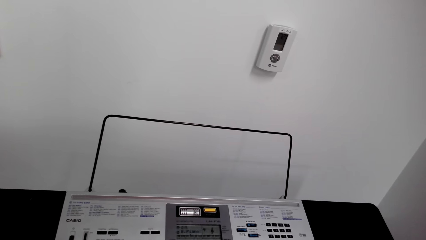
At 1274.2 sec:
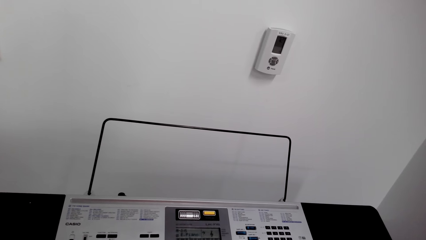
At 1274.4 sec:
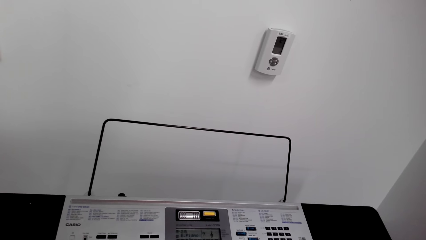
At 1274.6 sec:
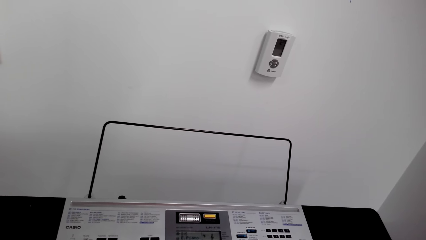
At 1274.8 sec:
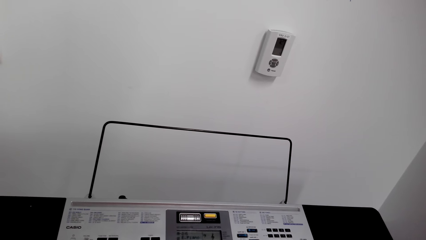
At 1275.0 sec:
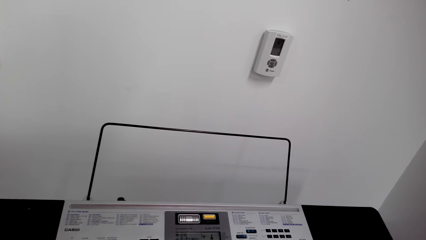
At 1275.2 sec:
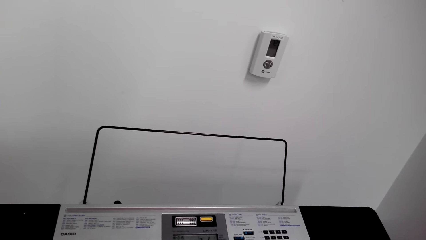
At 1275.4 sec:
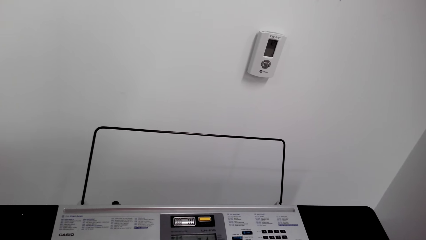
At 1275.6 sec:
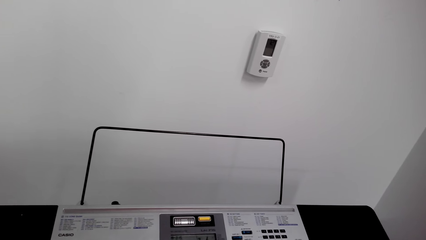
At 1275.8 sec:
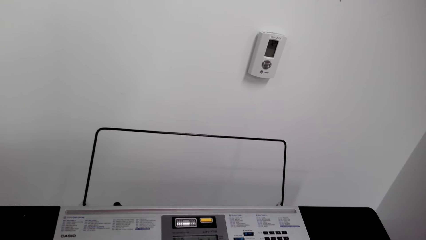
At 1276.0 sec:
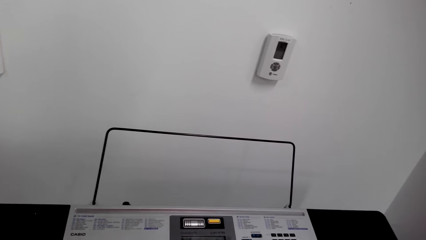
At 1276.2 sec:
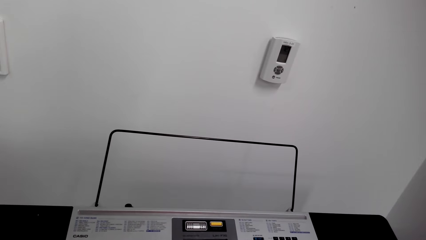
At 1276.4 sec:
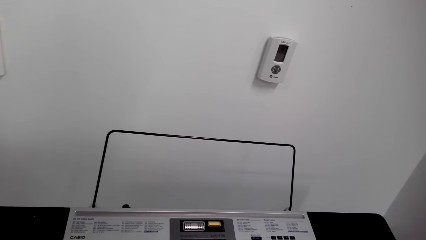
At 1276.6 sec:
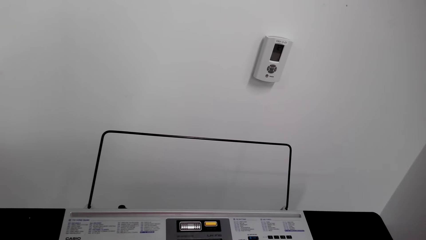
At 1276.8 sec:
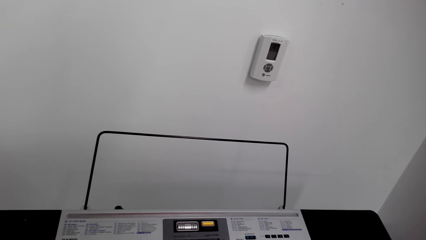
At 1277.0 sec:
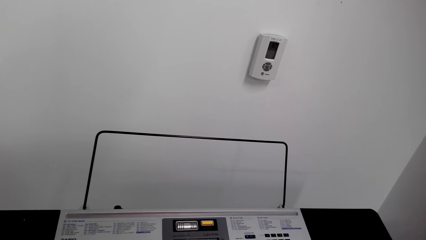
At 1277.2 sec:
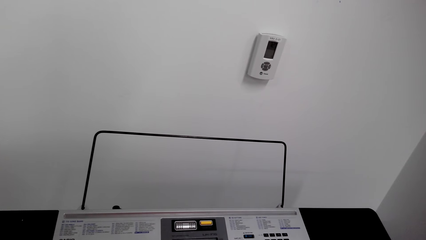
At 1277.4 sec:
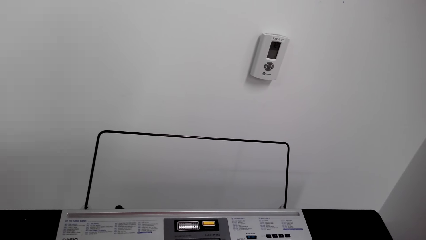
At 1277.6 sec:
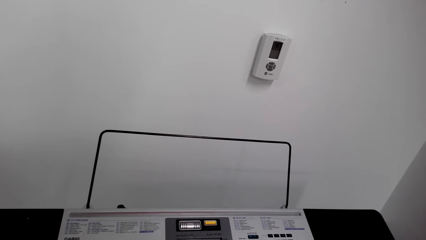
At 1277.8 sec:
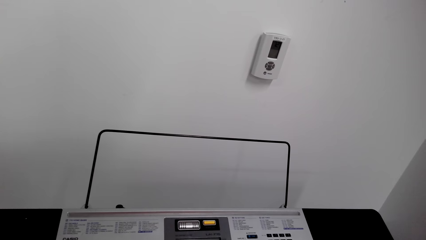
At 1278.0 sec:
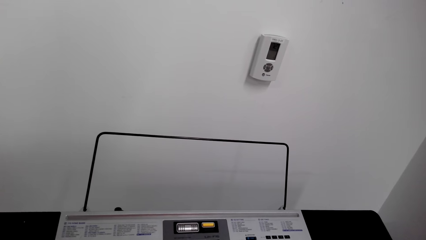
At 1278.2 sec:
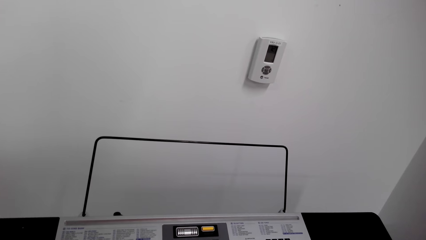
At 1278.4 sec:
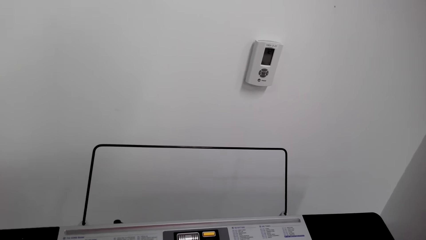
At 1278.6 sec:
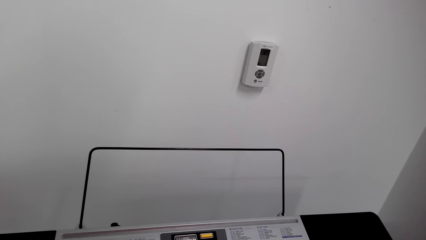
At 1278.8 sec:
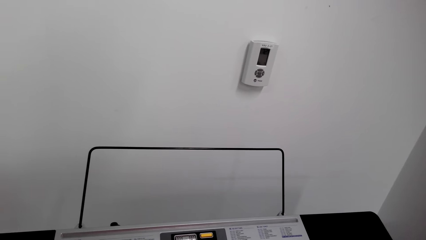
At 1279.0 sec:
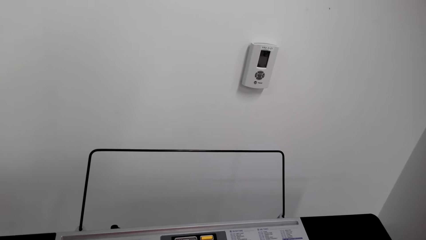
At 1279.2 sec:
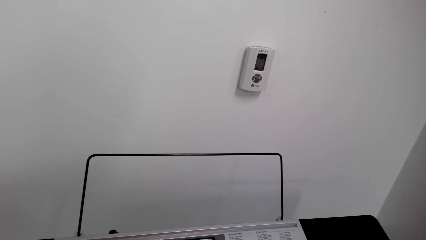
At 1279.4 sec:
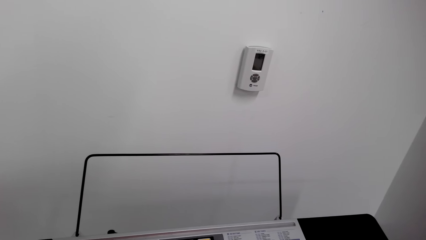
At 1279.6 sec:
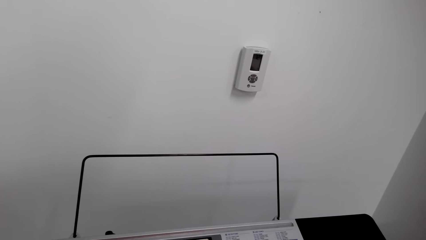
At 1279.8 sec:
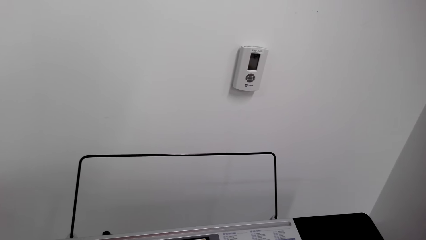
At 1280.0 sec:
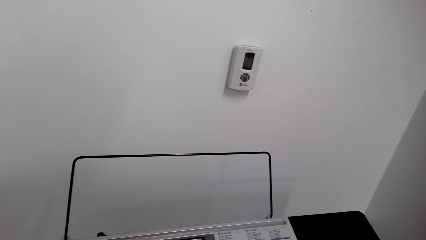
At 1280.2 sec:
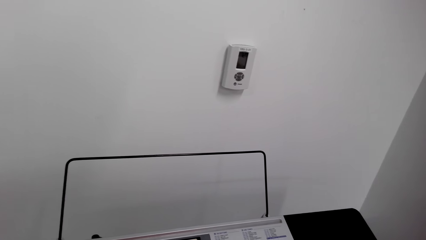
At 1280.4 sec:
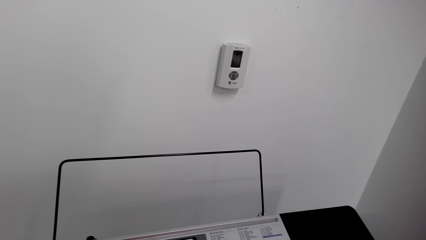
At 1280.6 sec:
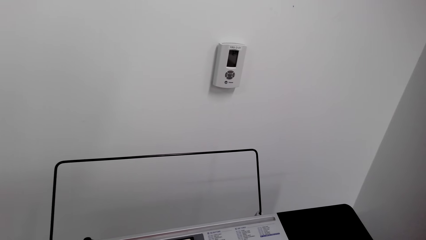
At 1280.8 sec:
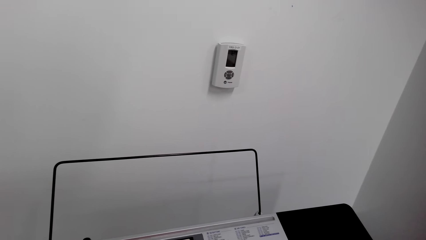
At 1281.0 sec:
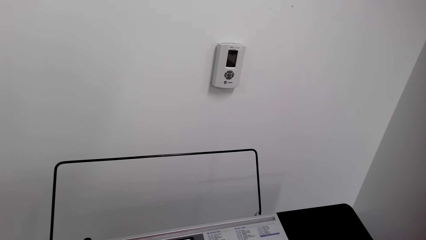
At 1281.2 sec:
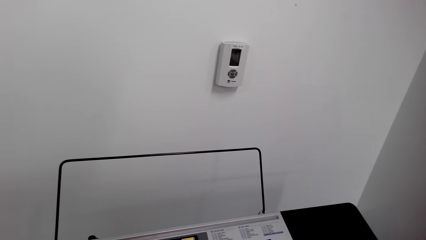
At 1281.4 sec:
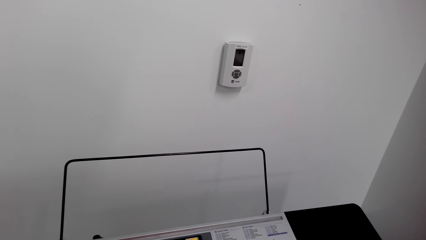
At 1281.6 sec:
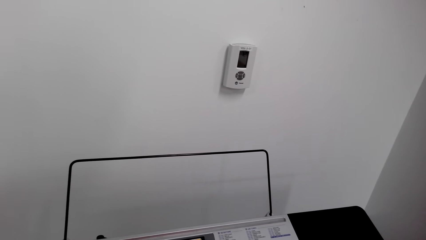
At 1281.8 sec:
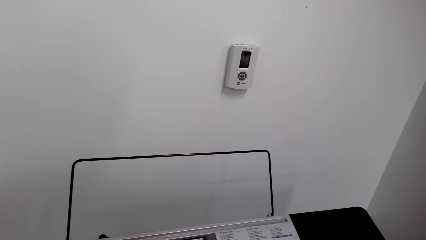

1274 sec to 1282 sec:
The camera wearer plays the piano.

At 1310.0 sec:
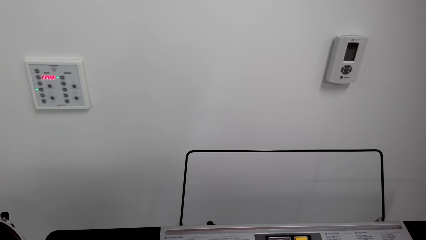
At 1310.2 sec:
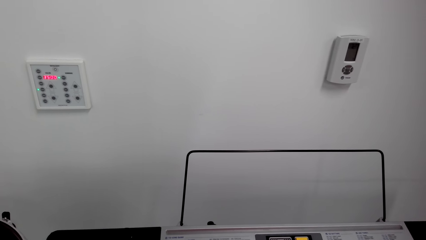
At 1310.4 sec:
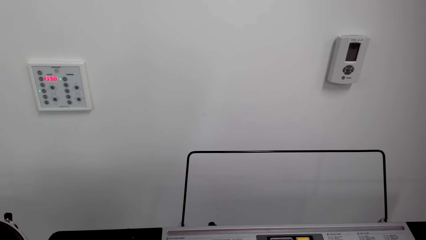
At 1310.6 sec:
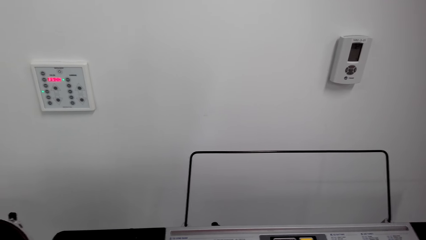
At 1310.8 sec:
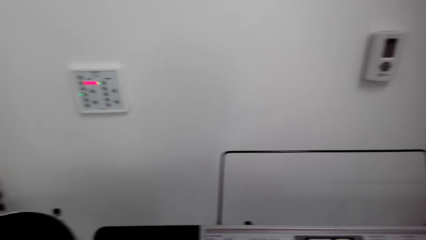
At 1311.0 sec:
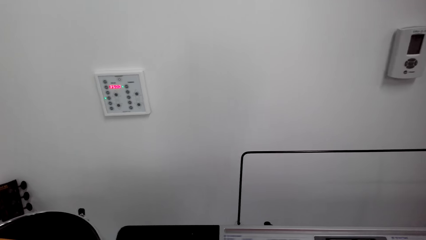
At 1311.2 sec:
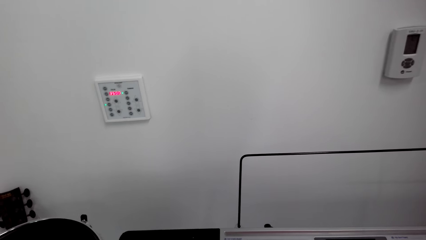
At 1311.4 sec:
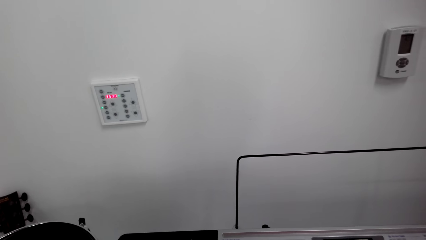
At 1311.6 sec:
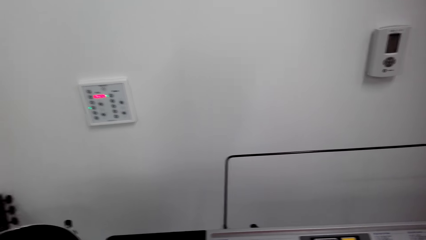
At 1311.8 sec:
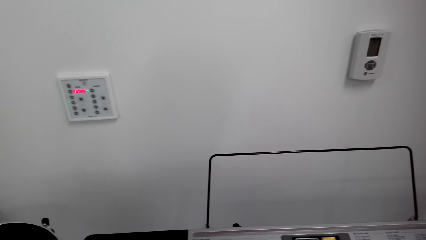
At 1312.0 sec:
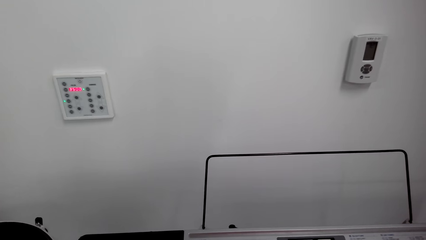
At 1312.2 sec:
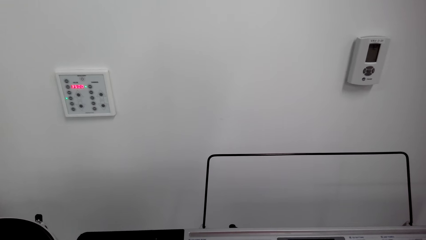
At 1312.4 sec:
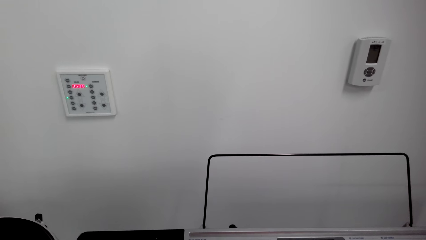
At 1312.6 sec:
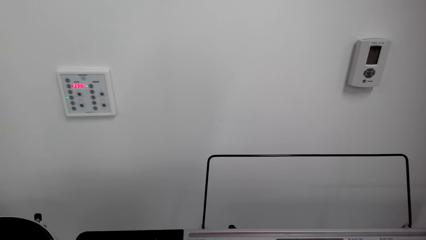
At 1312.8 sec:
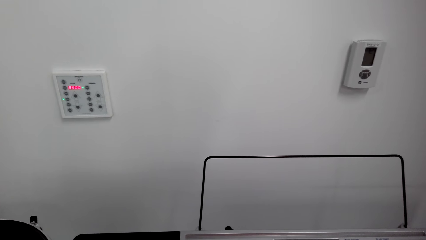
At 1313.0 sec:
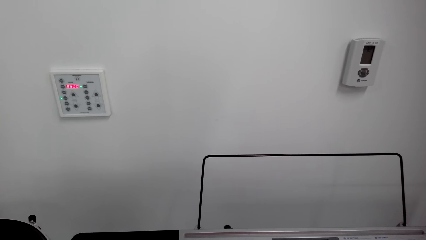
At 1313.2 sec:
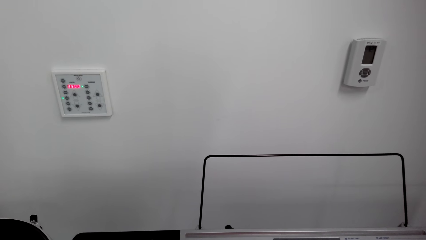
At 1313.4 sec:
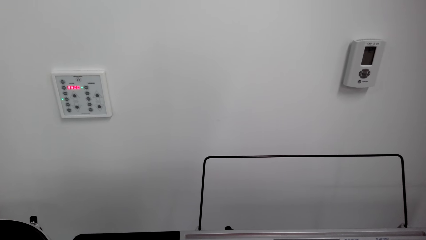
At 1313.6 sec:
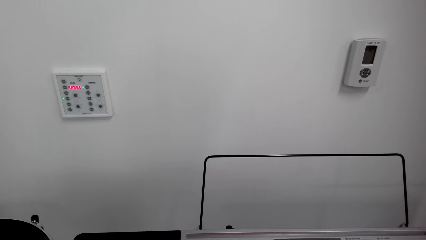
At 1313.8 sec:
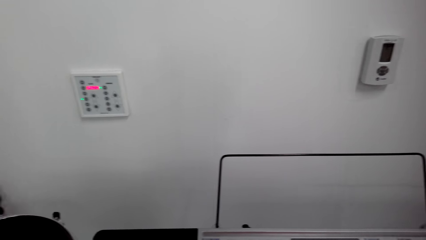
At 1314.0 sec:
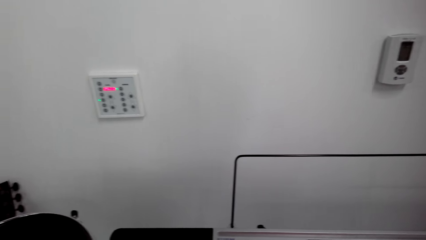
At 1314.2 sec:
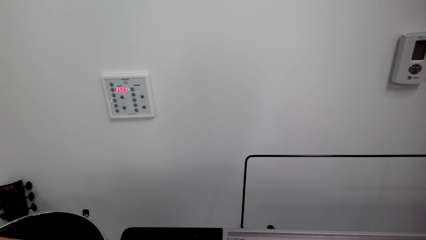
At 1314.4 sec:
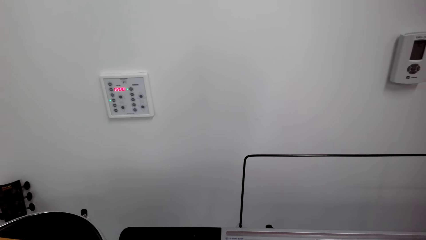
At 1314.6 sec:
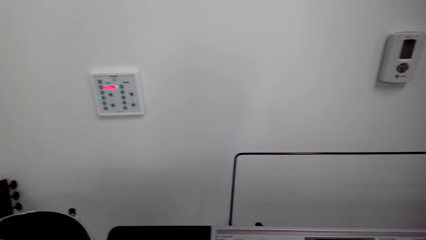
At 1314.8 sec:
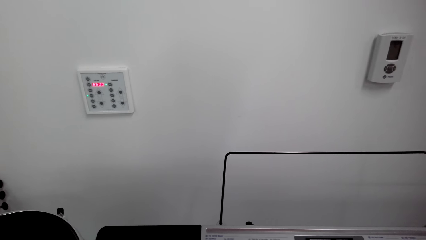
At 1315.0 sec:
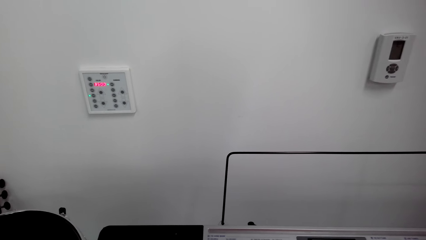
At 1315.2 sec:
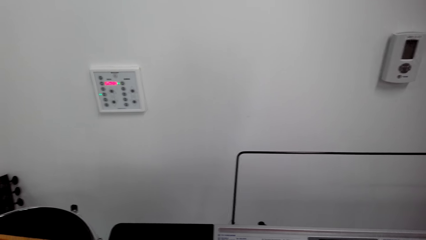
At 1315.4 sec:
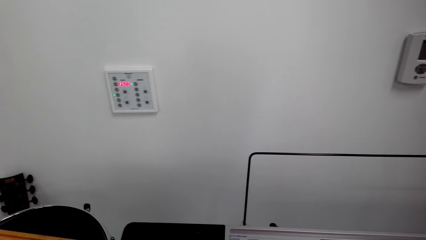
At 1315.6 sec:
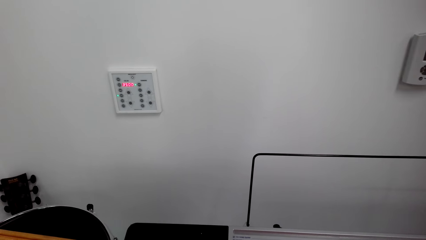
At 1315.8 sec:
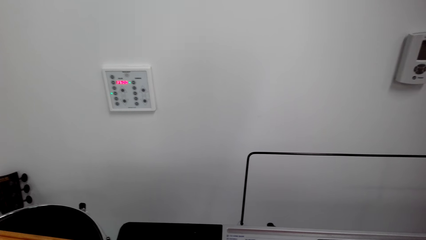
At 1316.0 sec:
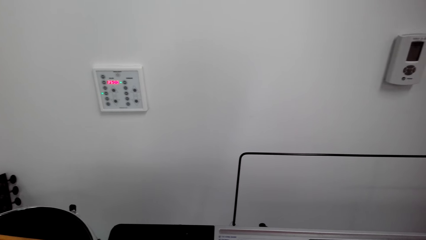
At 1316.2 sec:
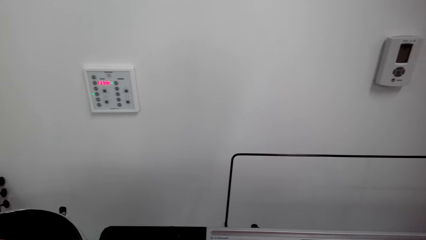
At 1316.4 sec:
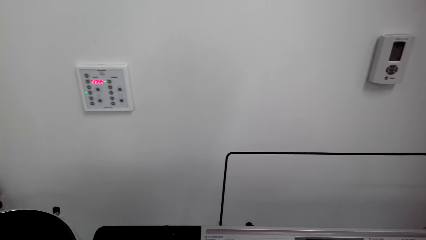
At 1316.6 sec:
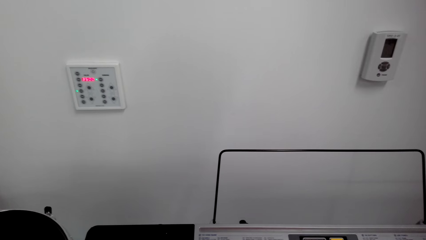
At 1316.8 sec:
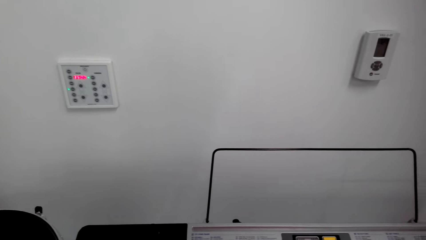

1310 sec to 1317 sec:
The camera wearer plays the piano.
